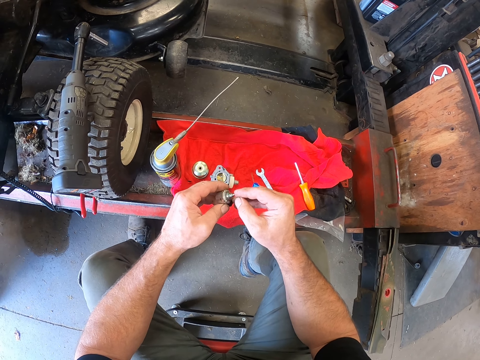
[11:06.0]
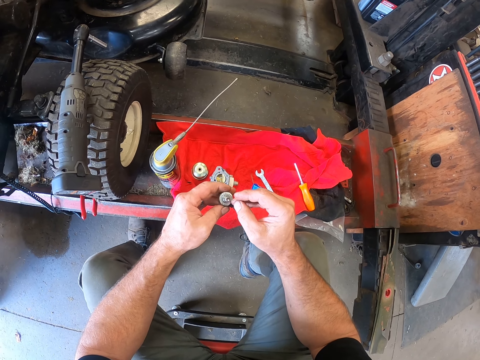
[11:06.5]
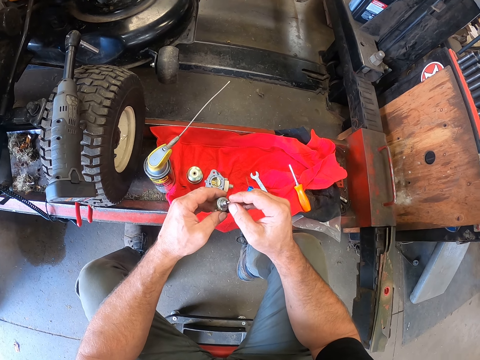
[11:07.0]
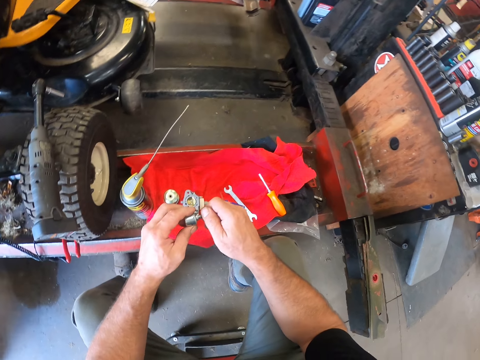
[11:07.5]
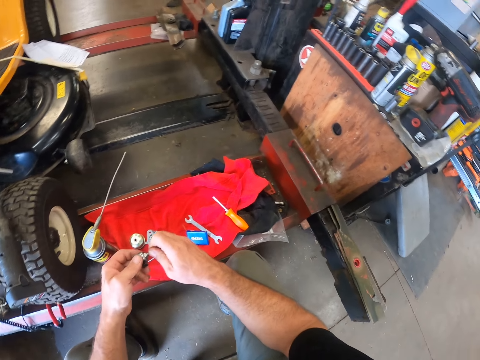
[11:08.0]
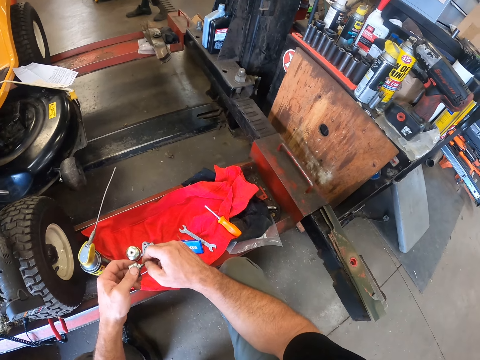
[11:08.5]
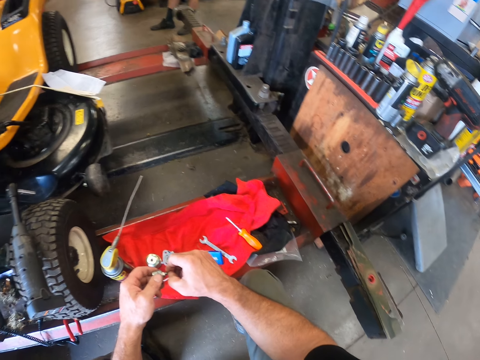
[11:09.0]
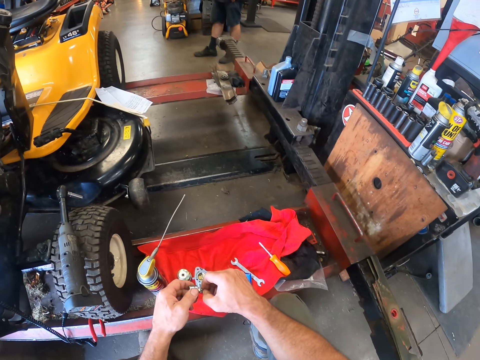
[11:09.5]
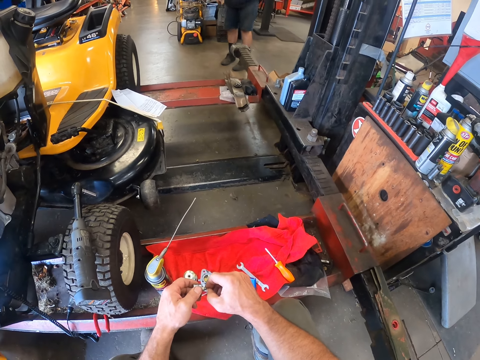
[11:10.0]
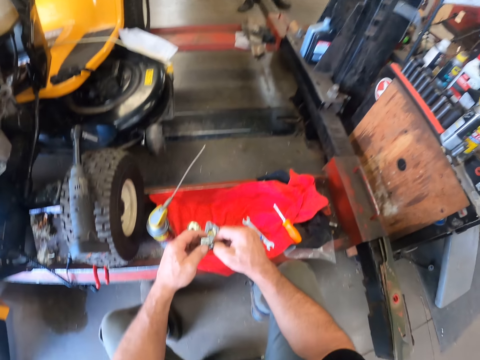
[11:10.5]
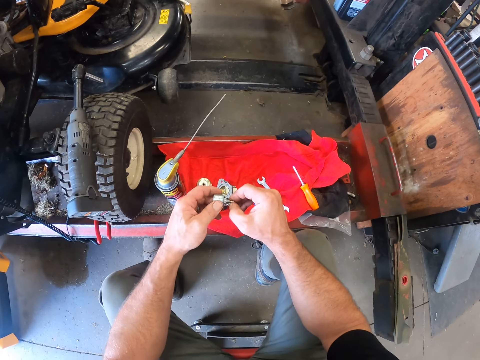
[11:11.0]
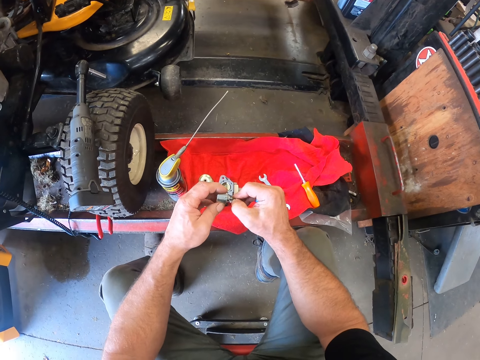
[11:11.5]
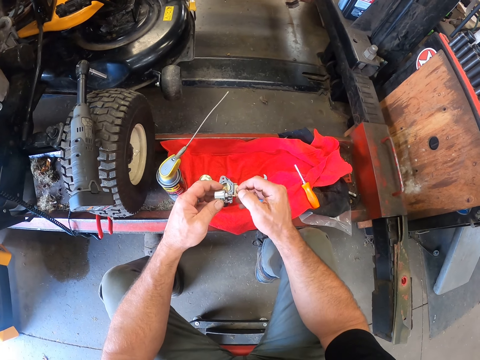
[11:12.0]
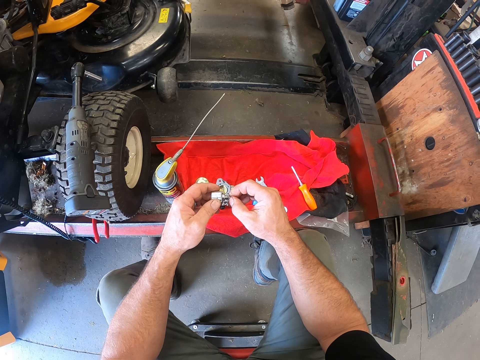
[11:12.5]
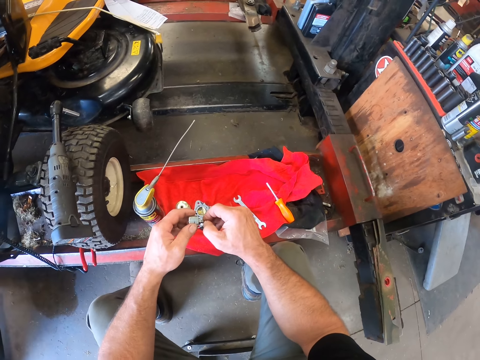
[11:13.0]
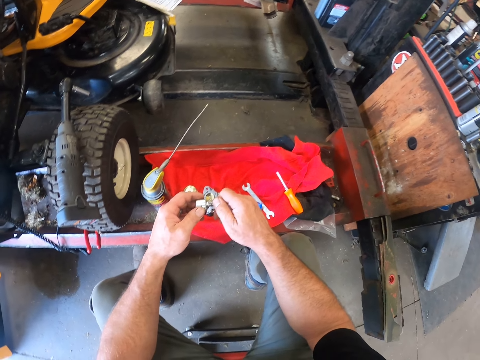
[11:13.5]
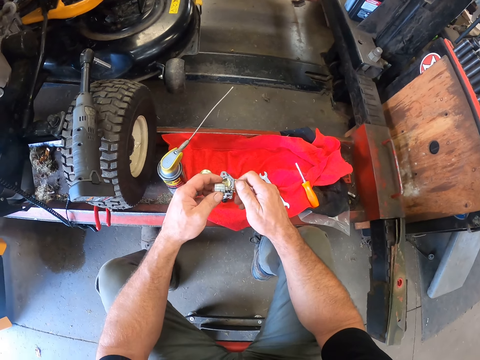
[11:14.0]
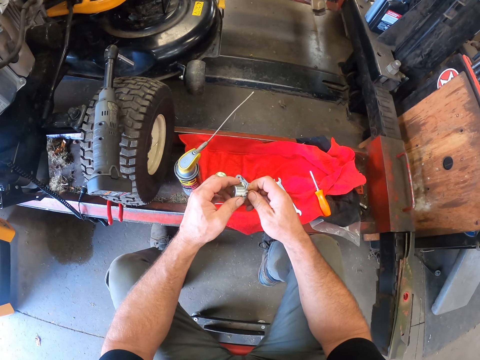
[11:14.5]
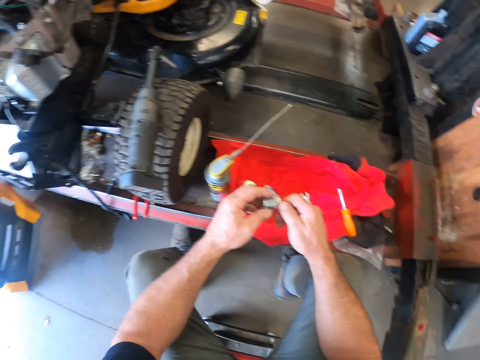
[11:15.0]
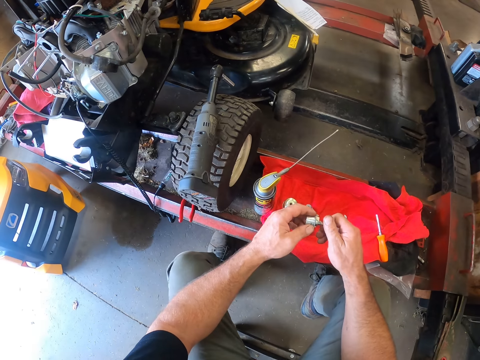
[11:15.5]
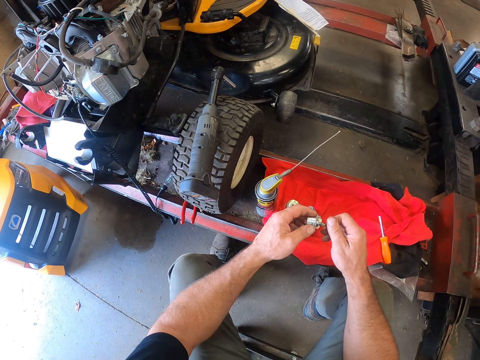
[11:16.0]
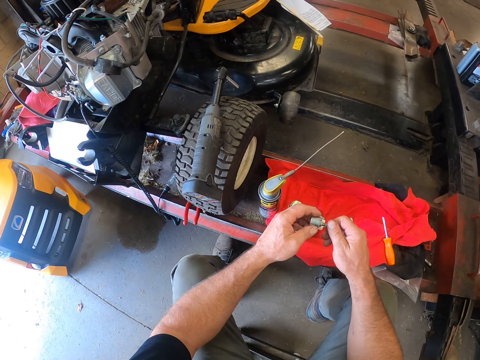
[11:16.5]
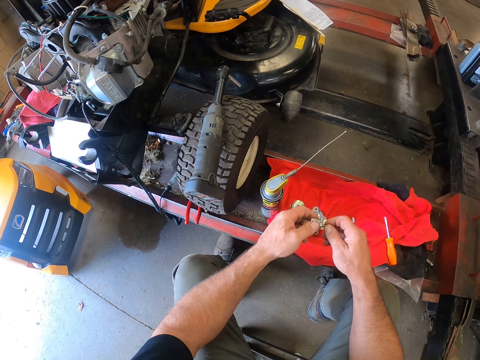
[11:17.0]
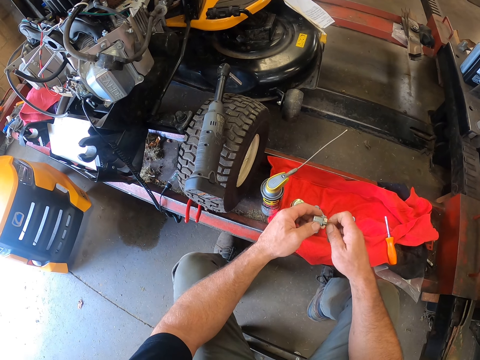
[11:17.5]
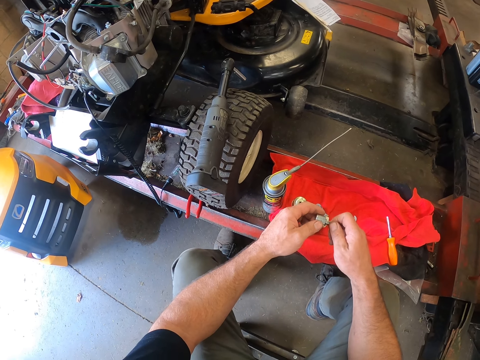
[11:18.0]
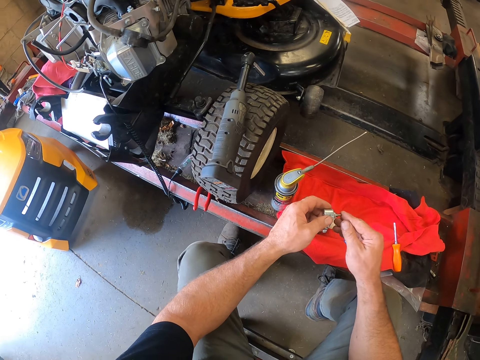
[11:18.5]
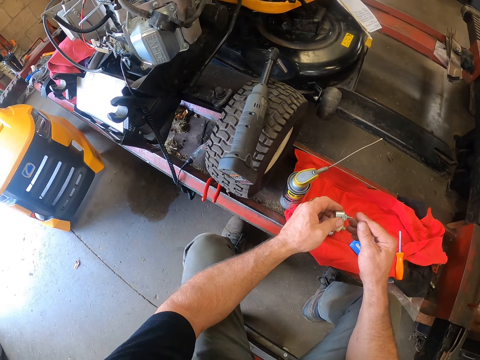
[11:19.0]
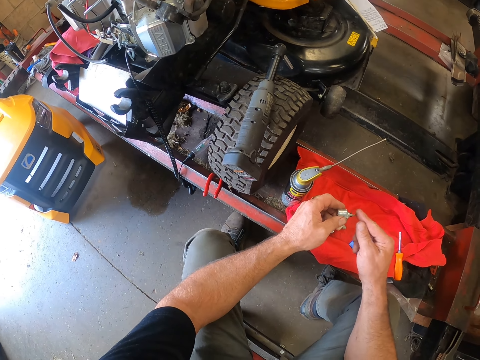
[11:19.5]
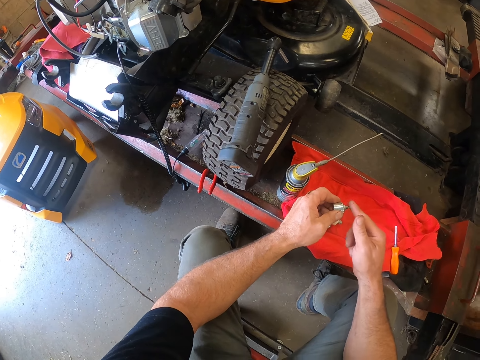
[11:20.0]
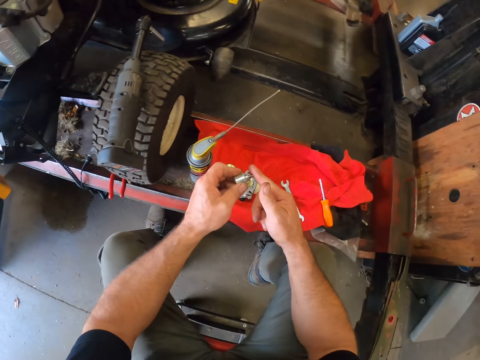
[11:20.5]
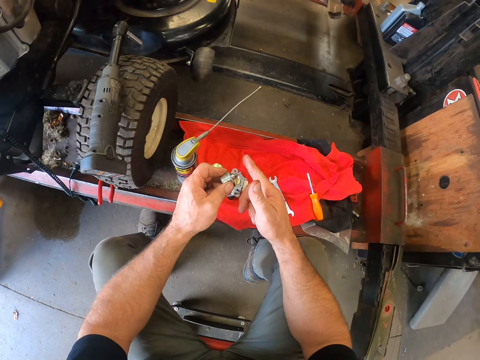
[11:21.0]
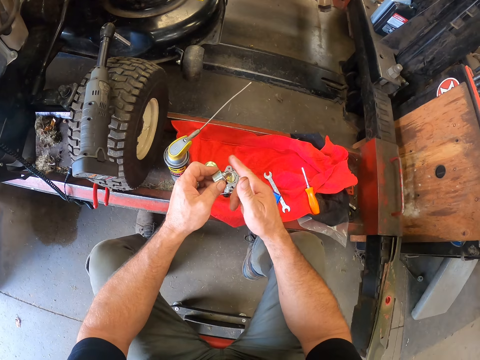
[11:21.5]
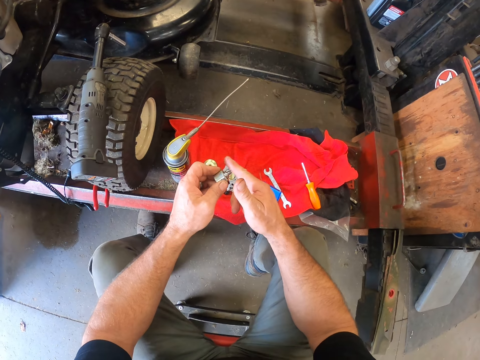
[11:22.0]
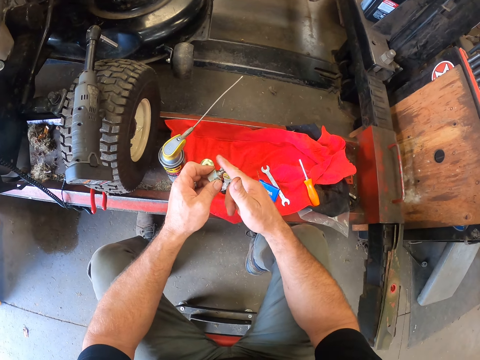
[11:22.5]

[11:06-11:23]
The camera wearer looks around the workshop. He taps a motor shaft on the hand with his finger.

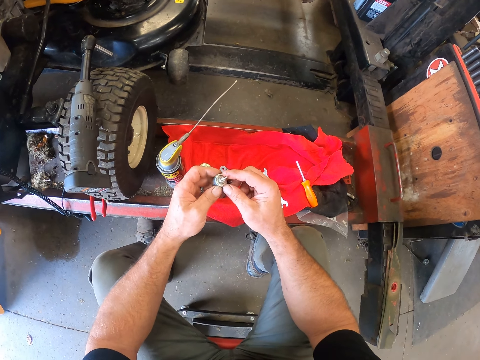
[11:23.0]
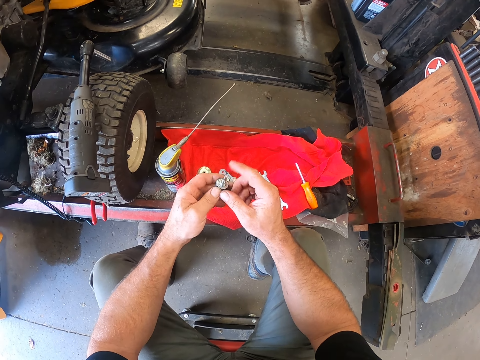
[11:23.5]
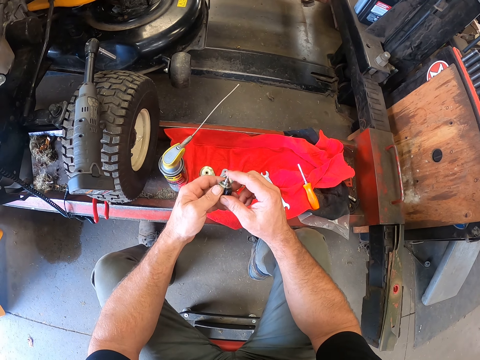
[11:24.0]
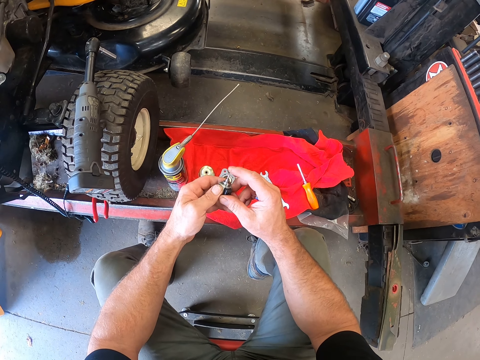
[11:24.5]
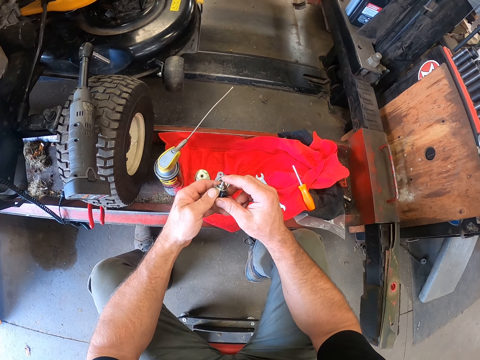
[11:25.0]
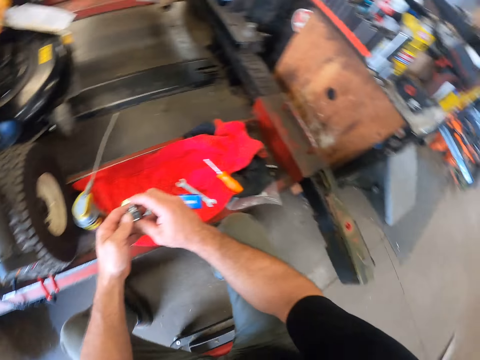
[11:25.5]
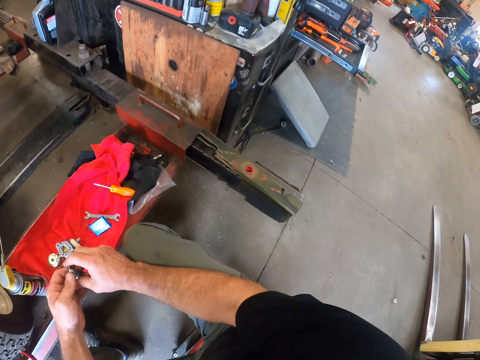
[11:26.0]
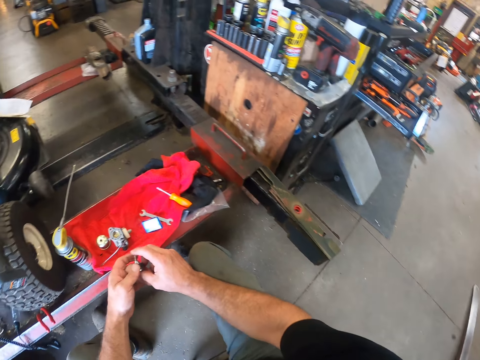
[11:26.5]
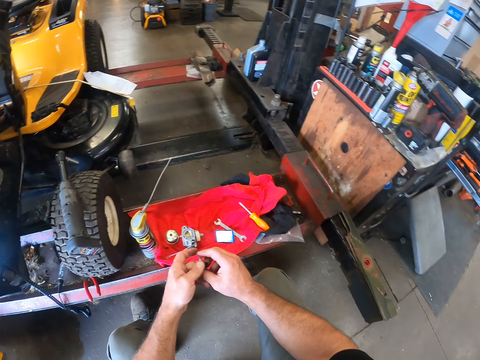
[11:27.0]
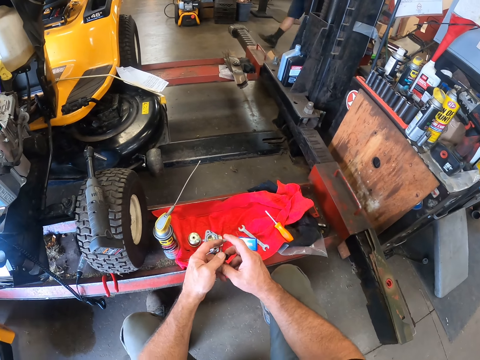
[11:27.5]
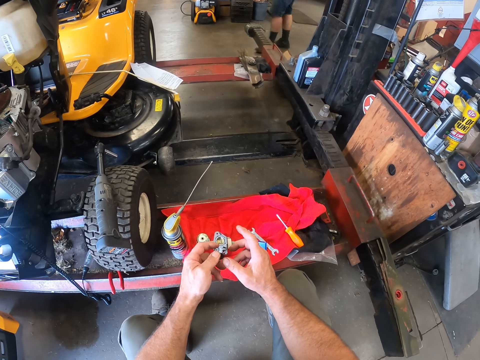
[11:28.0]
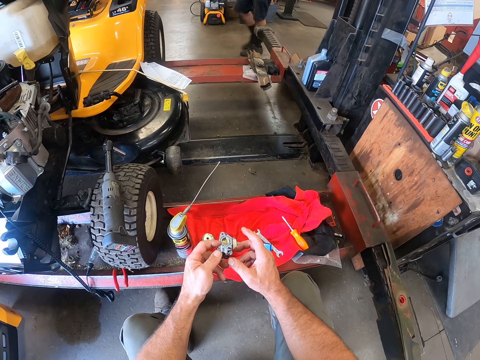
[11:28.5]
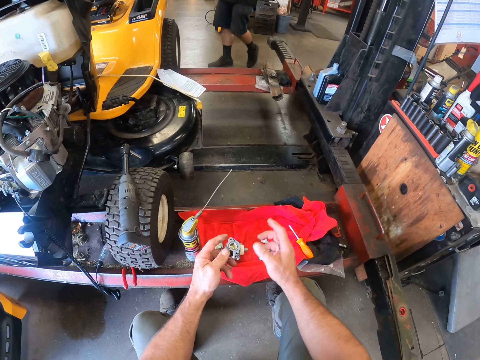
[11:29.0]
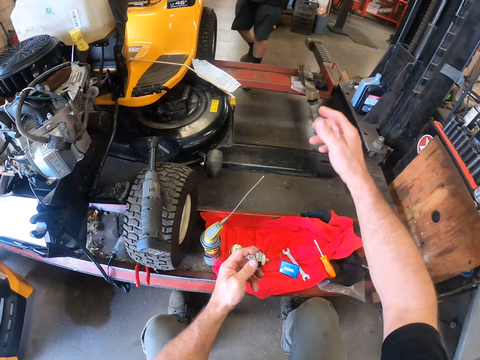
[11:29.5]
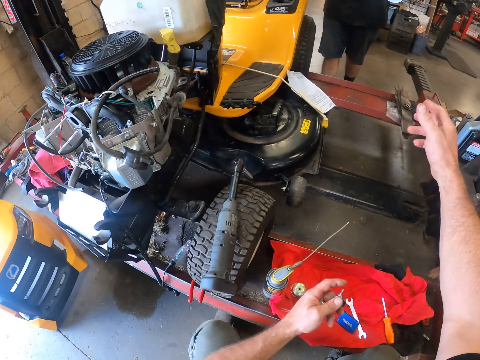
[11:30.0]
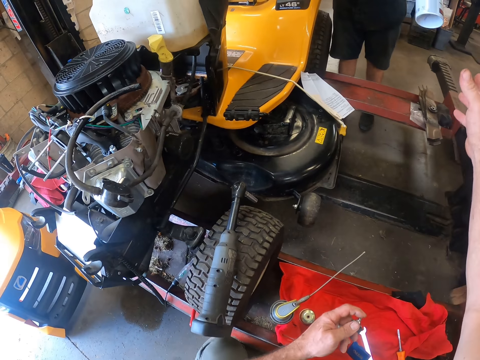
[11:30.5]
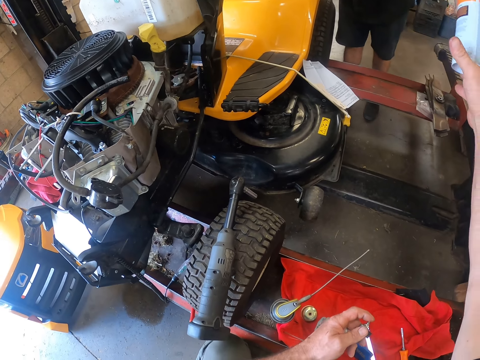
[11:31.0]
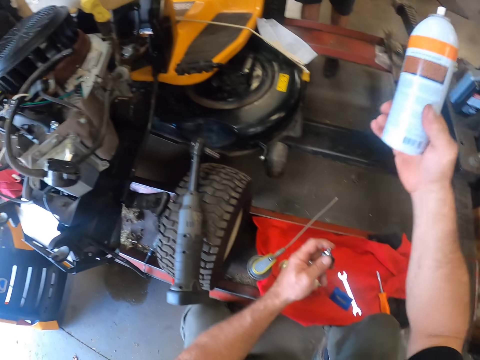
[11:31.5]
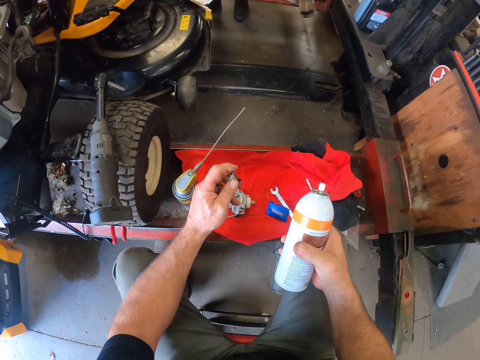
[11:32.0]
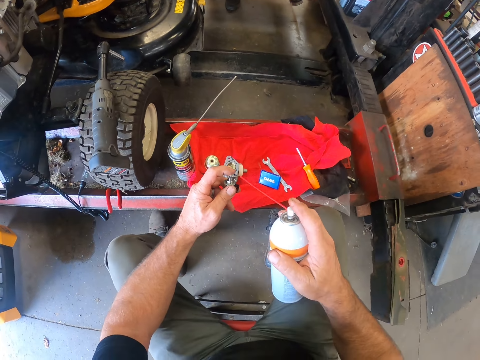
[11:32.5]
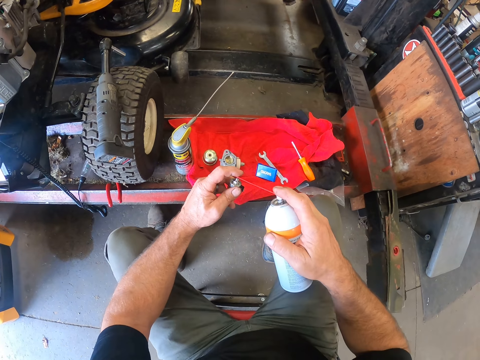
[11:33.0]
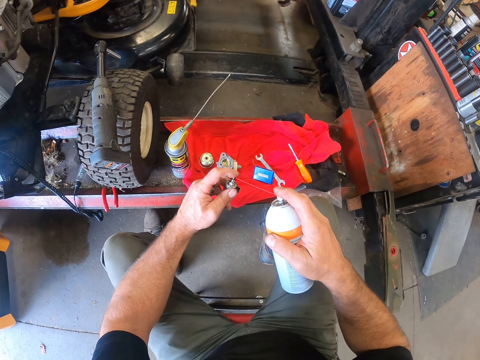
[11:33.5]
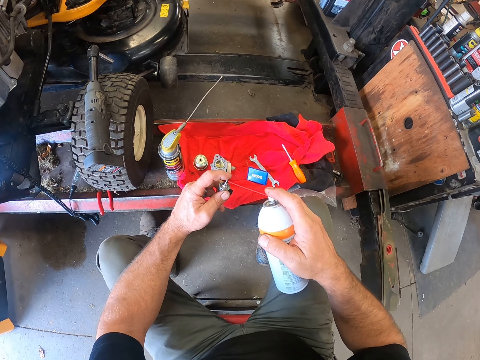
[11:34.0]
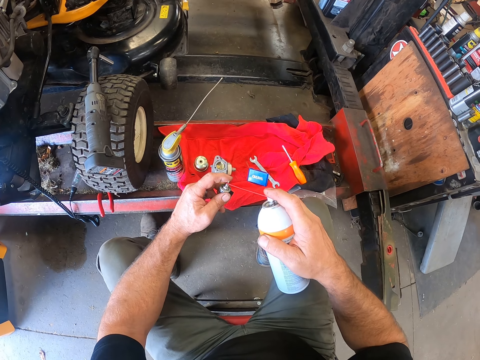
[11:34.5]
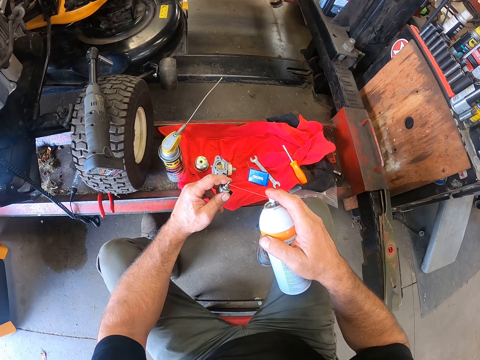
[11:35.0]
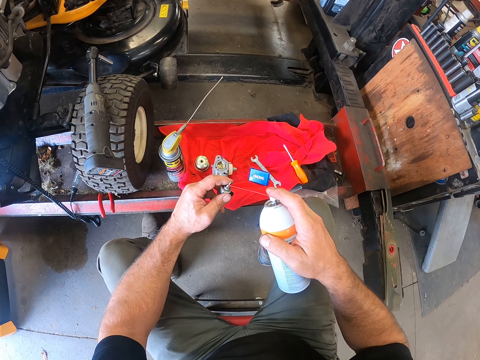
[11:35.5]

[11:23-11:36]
The camera wearer looks around the workshop. A man hands the camera wearer a lubricant spray can. The camera wearer collects the spray can from the man. They spray a motor shaft with the lubricant spray. They spray the bottom cover of the third device with the spray in the right hand.
